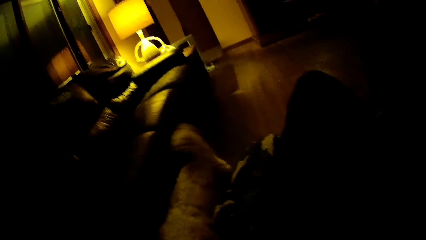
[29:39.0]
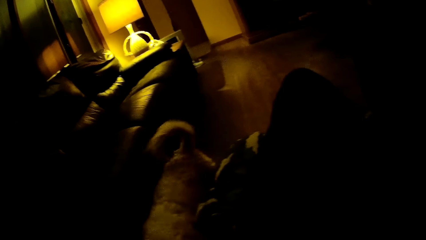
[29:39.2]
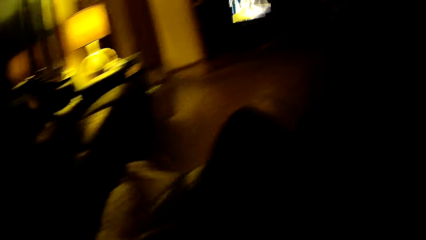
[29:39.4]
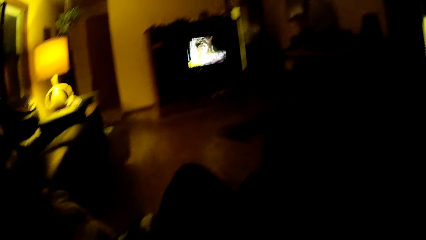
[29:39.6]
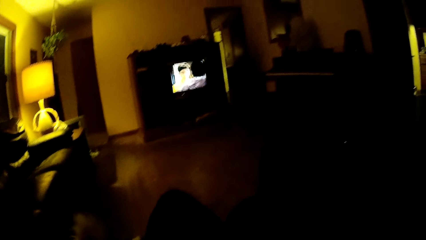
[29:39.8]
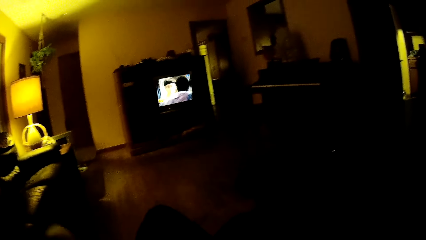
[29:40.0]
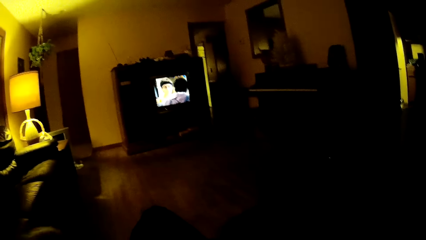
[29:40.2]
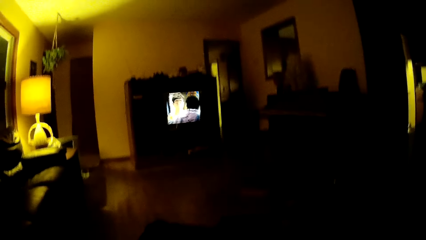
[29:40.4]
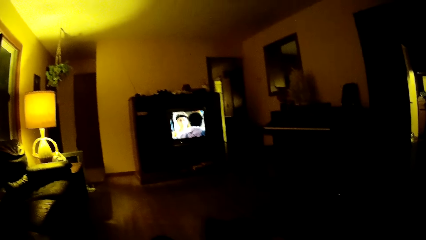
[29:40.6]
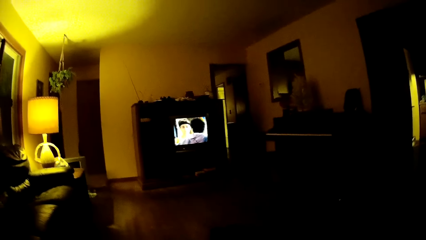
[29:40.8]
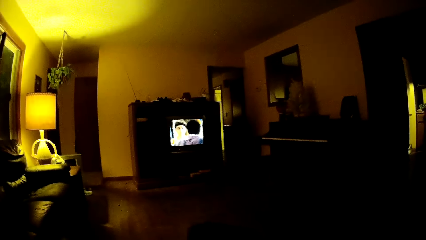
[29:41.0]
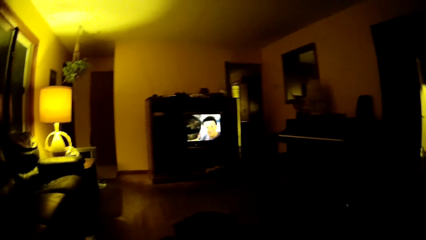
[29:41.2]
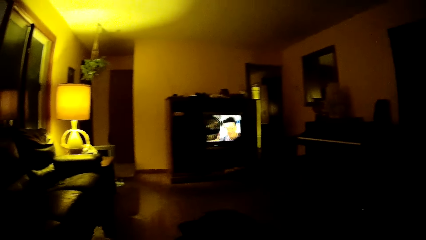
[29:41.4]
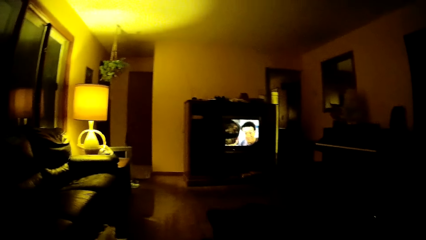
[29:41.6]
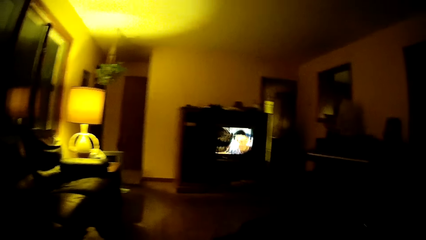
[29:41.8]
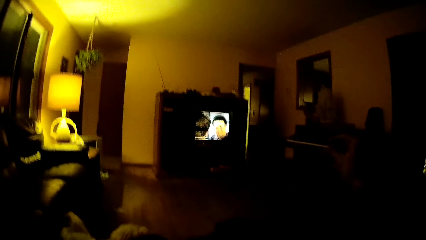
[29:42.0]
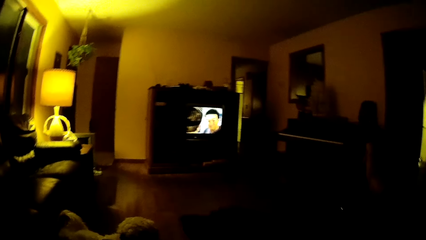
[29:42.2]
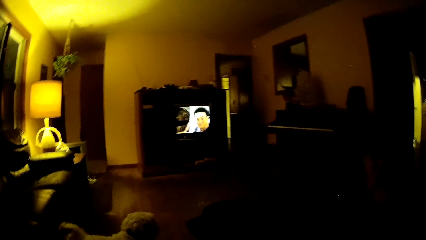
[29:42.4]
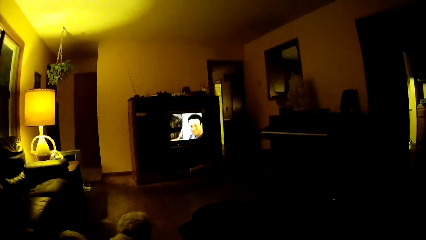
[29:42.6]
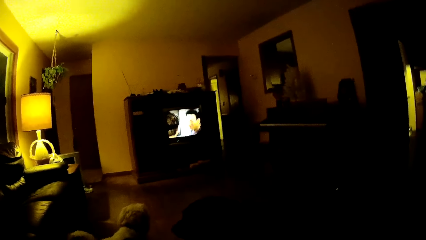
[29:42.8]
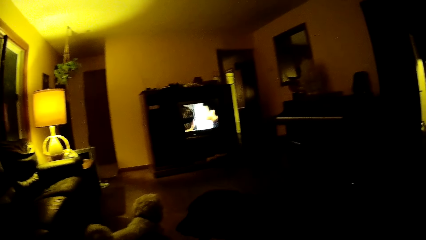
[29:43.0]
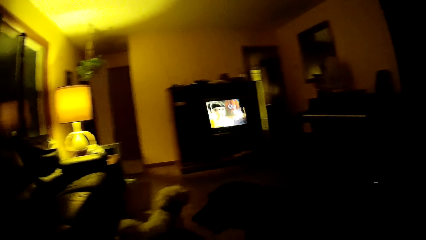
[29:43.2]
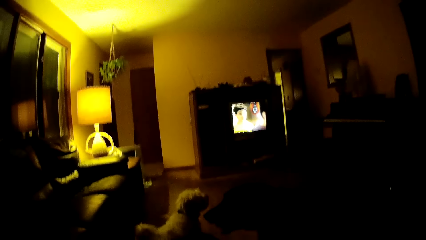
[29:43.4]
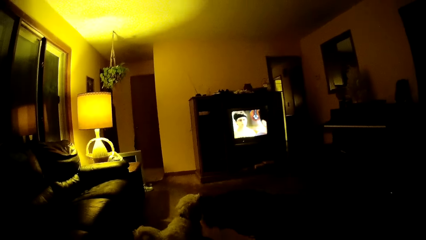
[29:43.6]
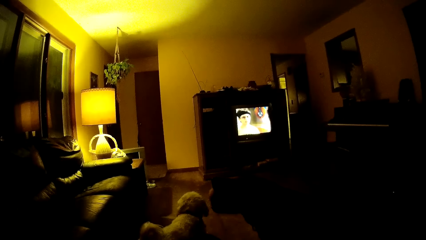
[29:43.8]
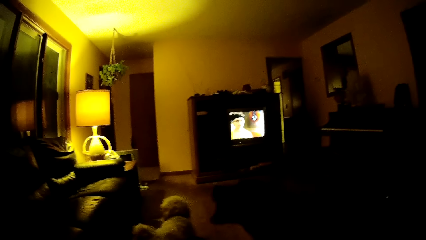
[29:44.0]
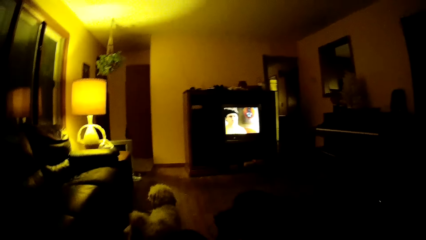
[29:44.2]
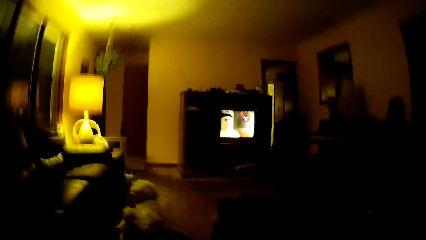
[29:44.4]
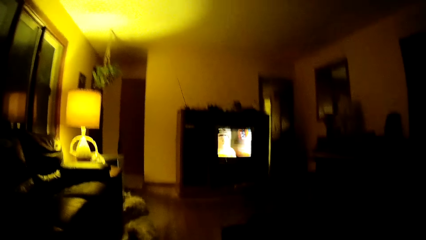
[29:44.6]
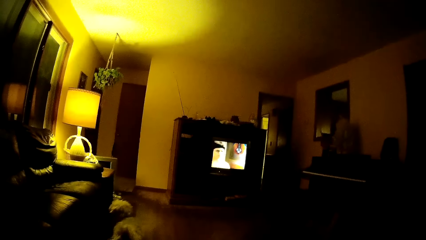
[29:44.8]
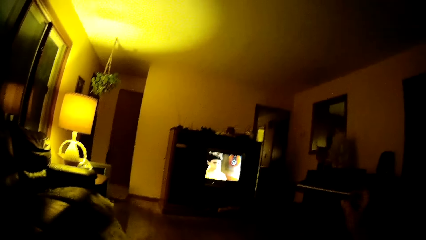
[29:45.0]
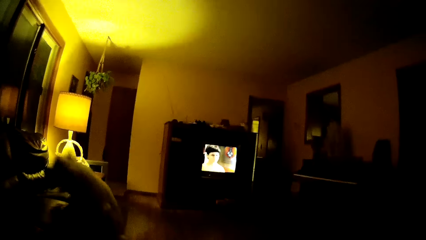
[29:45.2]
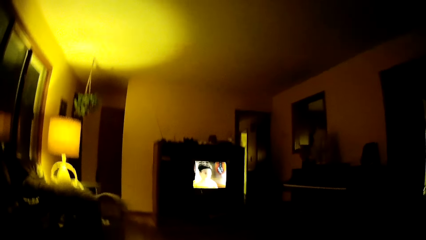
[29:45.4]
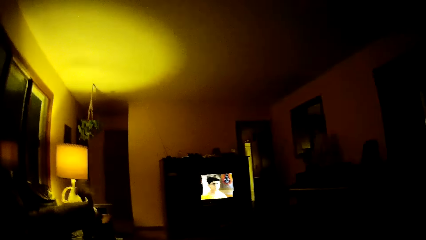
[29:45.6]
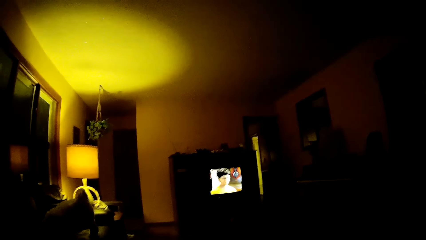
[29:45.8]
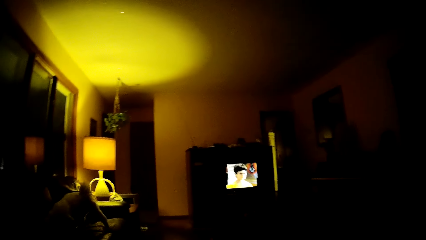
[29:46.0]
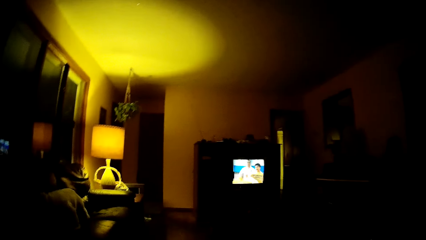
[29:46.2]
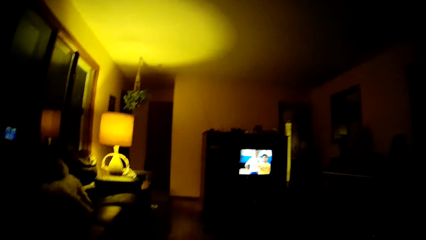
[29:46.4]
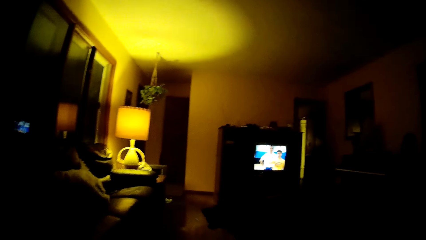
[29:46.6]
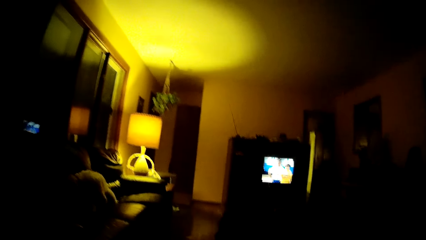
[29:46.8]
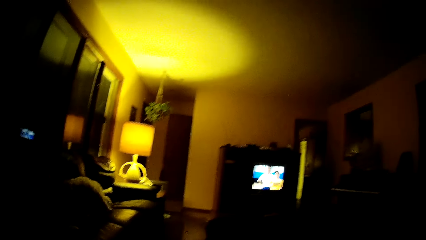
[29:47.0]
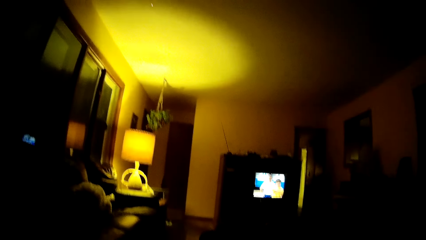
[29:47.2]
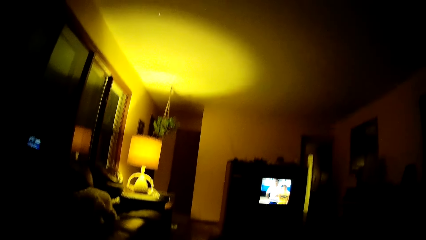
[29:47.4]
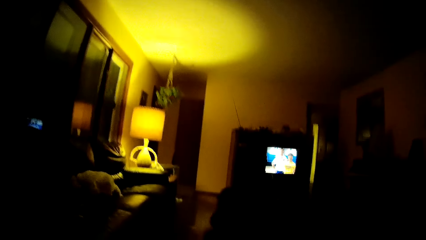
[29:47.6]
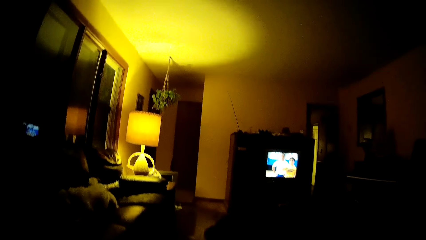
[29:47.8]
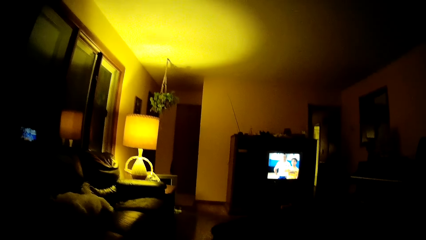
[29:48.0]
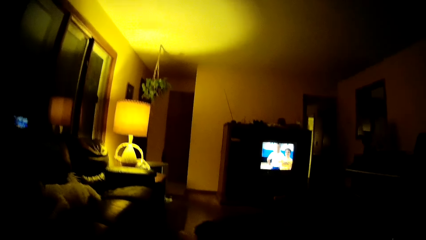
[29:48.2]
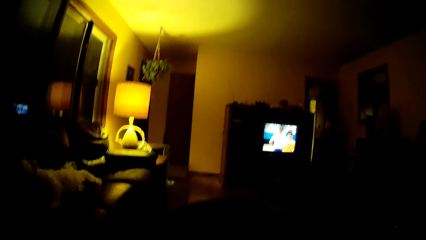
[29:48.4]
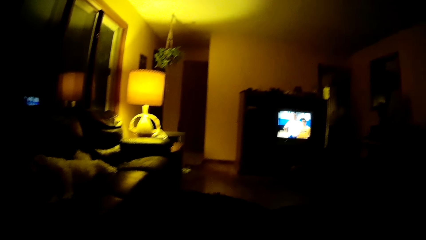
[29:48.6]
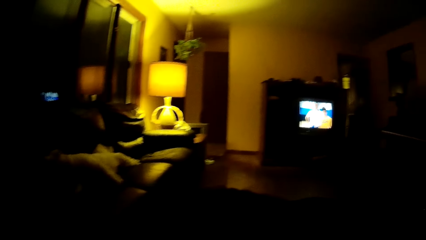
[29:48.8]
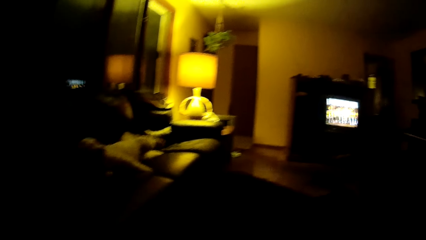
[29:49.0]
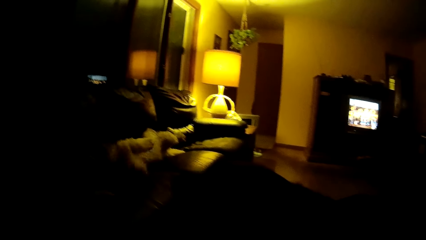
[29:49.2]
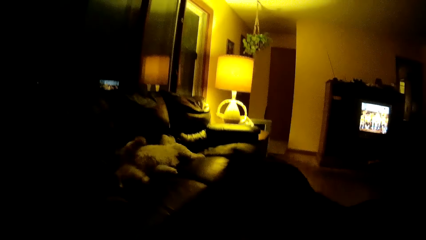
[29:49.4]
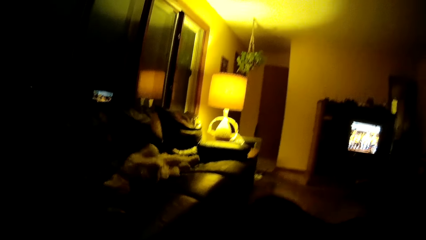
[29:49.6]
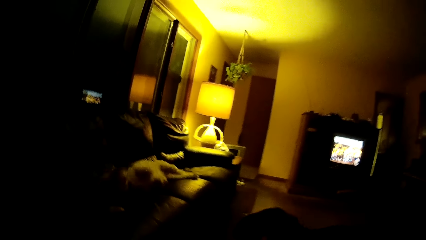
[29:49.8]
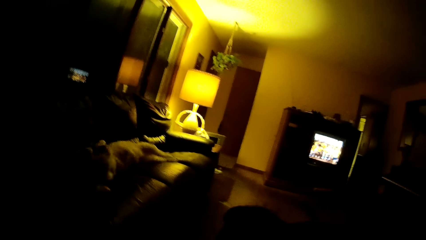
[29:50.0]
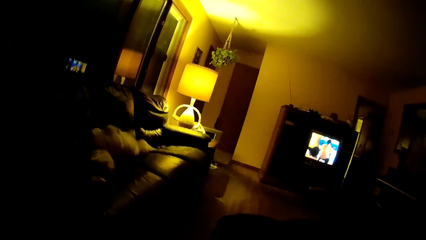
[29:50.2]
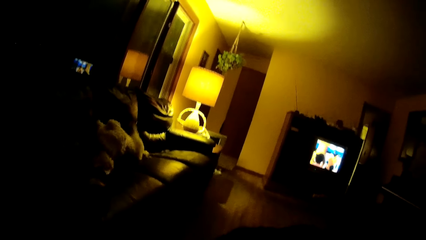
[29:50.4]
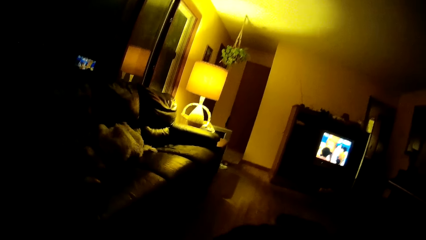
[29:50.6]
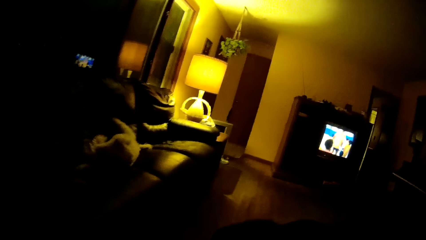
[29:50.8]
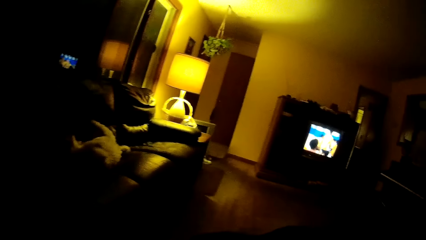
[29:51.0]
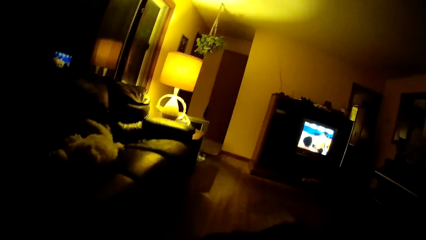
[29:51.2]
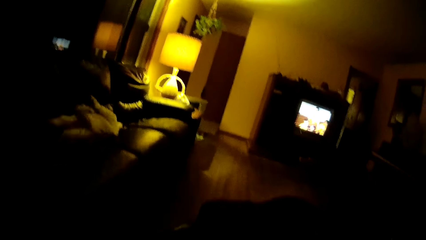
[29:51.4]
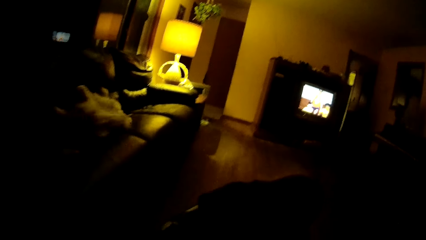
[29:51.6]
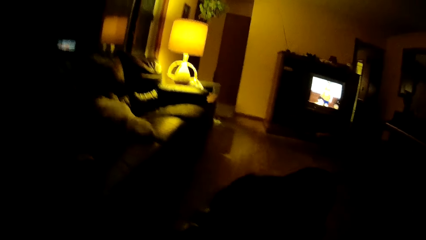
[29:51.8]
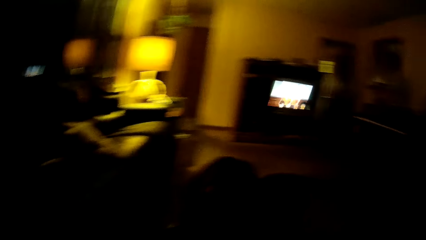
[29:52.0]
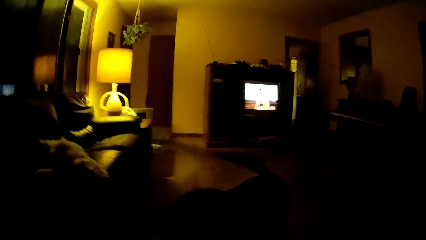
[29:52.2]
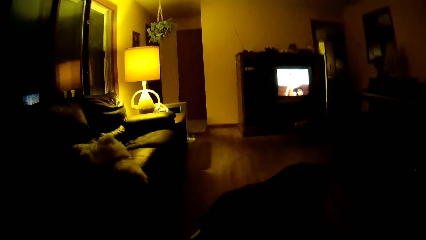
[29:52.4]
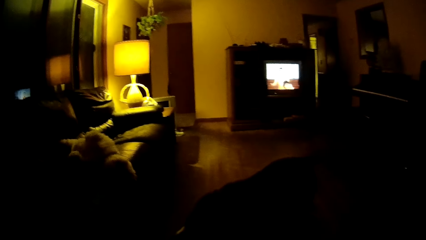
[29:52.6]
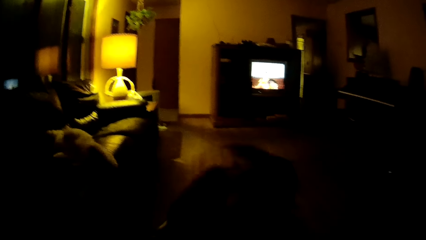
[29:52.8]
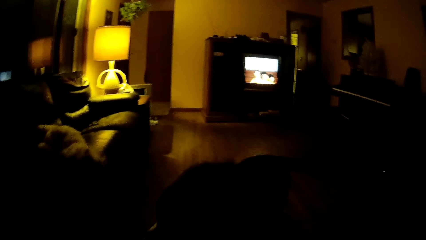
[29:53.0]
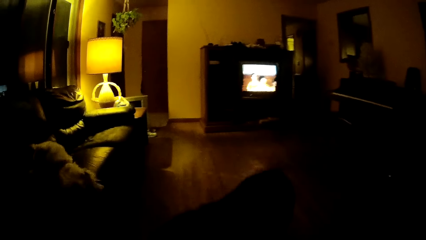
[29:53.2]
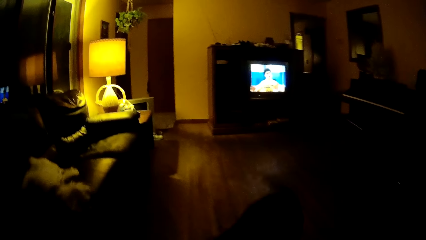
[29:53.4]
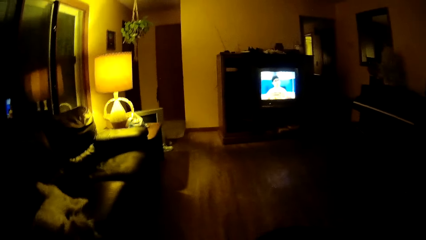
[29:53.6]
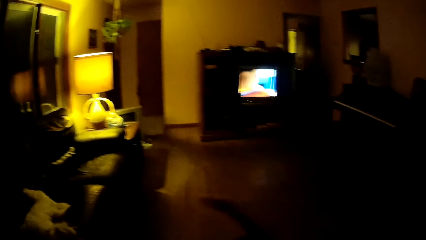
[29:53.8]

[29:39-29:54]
The dog plays with the camera wearer. Another dog jumps on a couch. The other dog plays on the couch.
